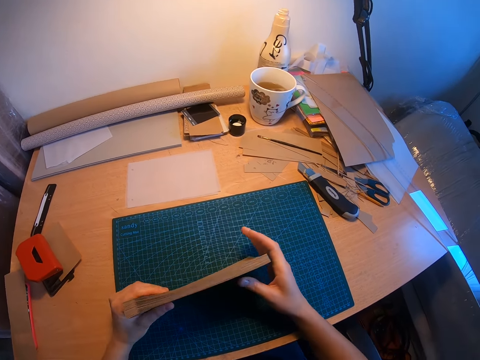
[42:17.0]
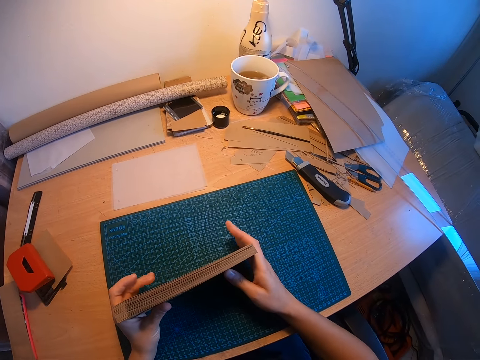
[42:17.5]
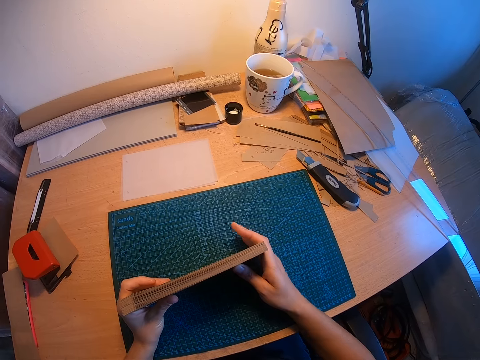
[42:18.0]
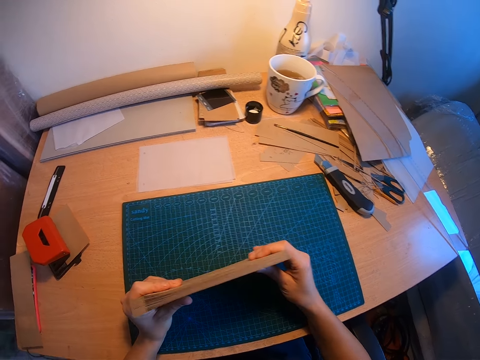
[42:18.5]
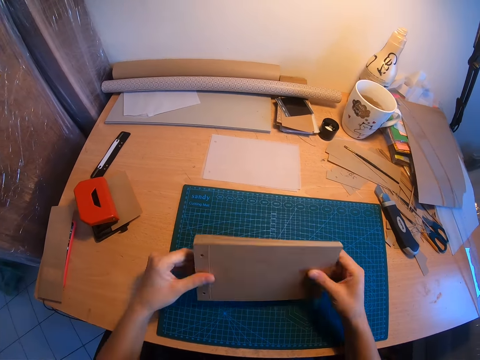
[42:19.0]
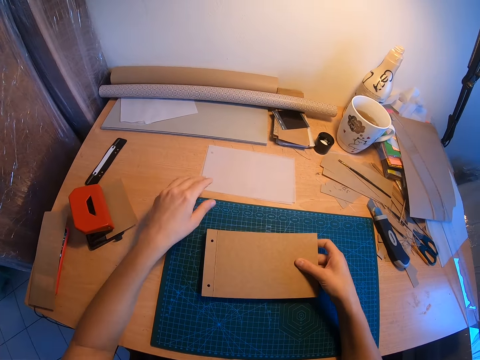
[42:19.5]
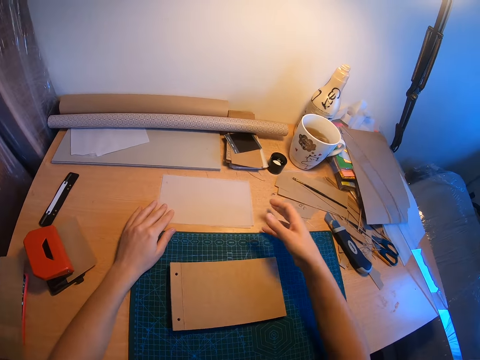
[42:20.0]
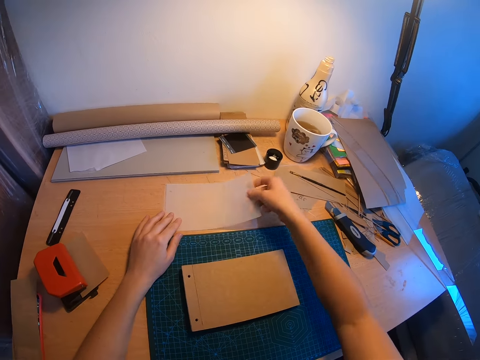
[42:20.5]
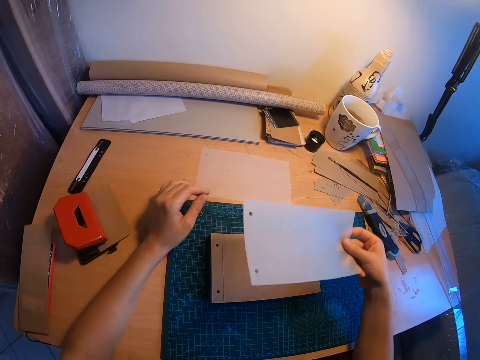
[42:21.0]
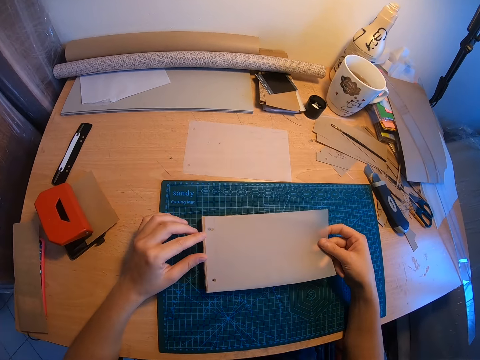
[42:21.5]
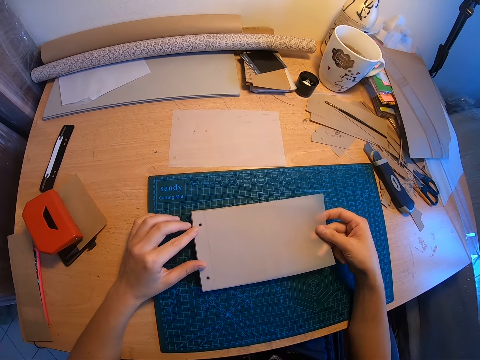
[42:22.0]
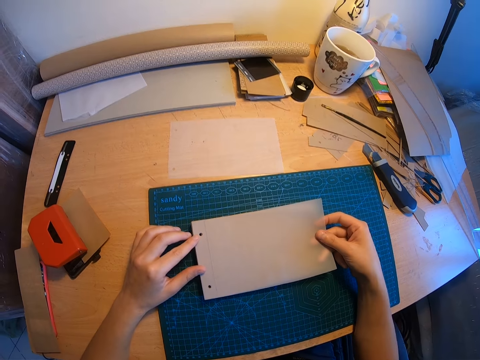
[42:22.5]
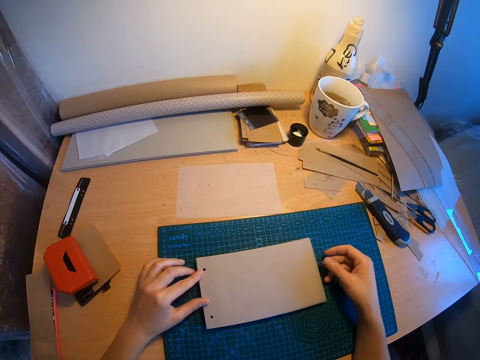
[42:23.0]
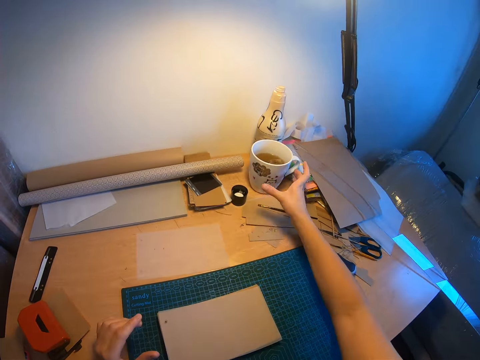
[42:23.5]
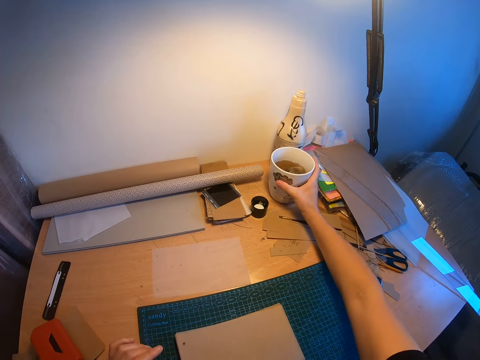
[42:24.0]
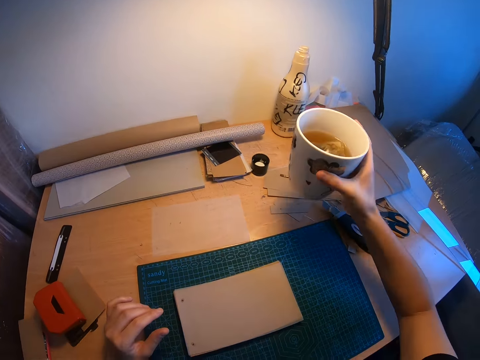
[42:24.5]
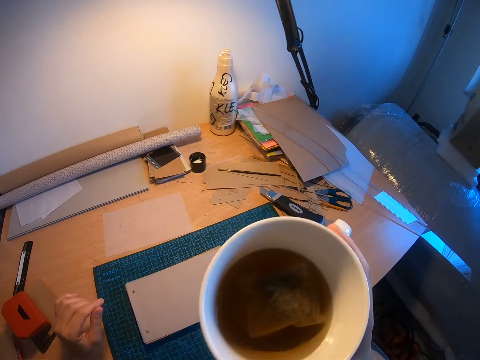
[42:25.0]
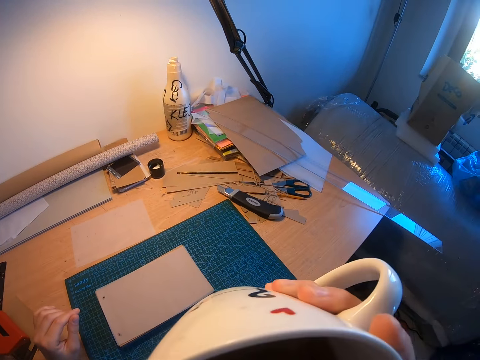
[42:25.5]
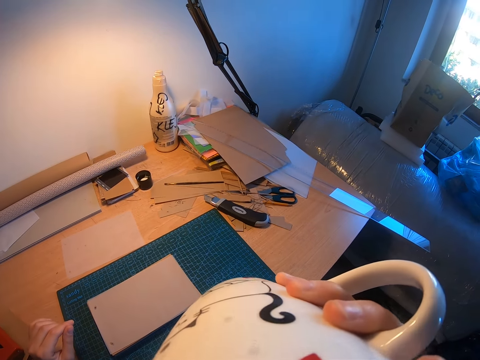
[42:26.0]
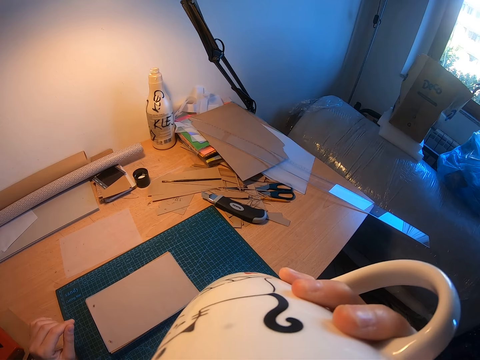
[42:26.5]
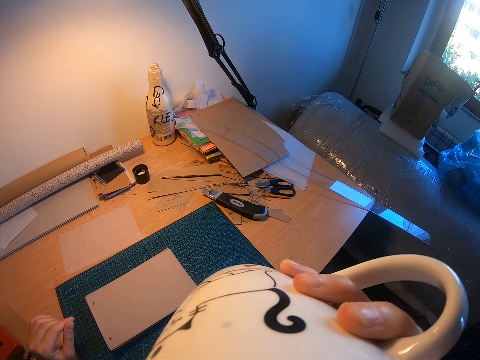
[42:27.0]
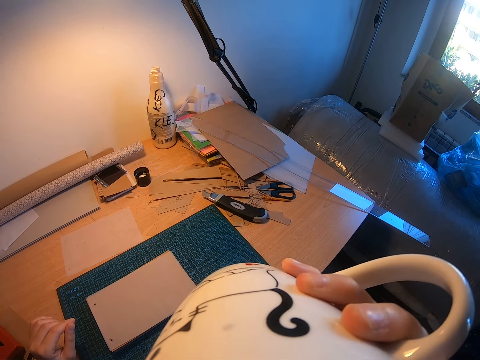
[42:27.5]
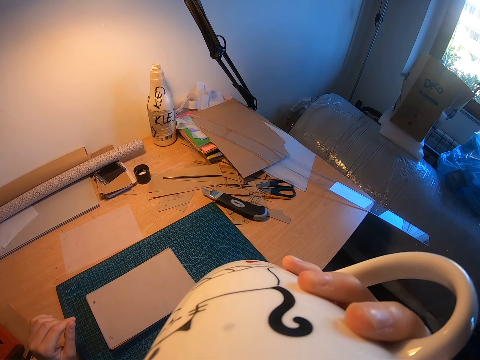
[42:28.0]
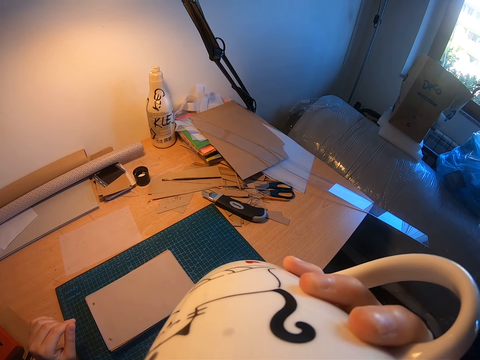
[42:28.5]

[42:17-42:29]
The camera wearer continues to arrange the stacked papers. They place the stacked papers on the table. They continue to stack the last set of white papers. They pick up a paper. They place the paper on the manila paper. They take a cup of tea from the right side of the table. They drink the tea.

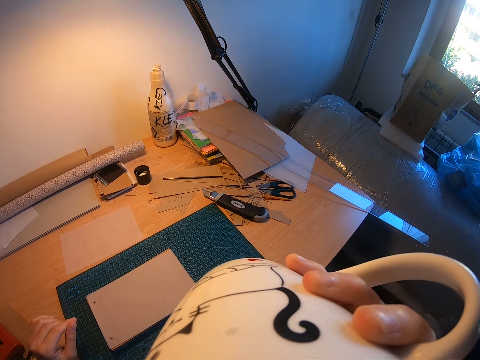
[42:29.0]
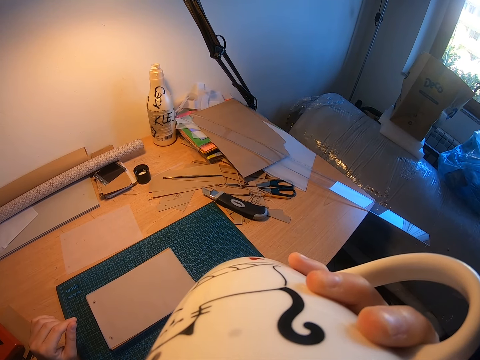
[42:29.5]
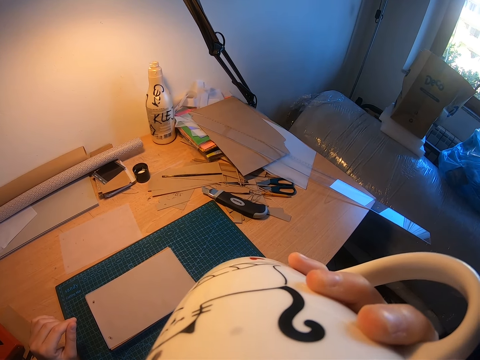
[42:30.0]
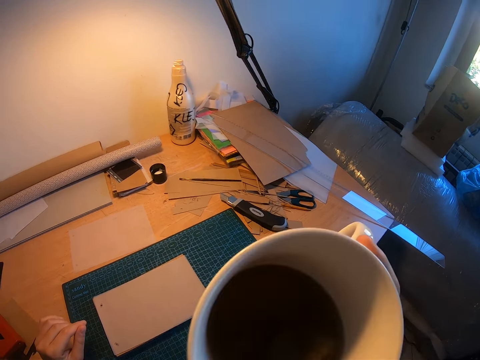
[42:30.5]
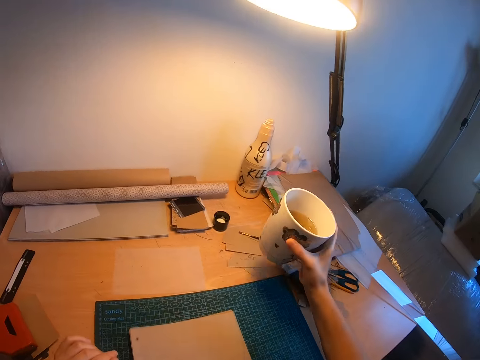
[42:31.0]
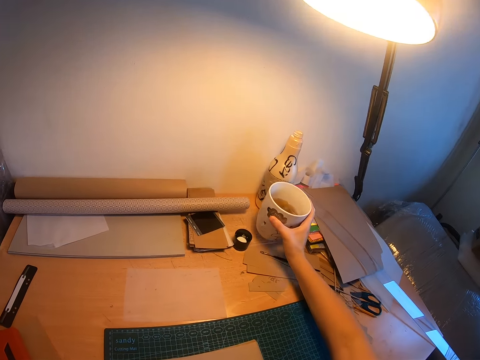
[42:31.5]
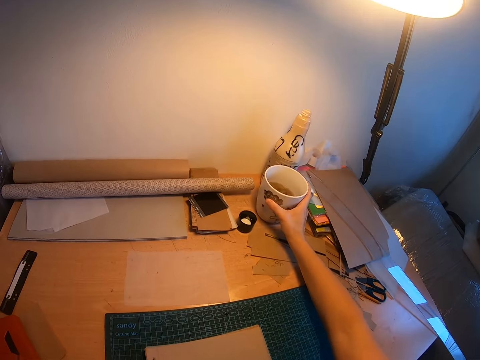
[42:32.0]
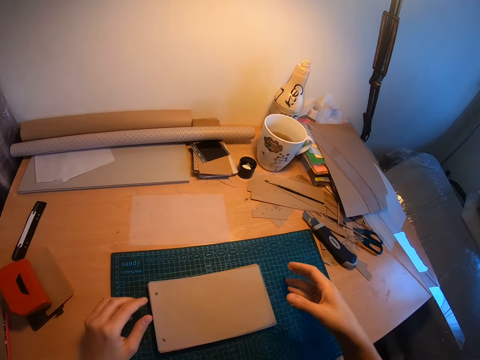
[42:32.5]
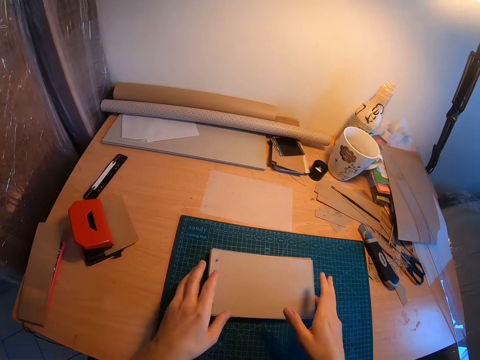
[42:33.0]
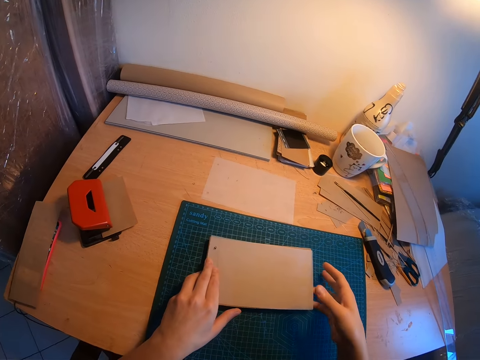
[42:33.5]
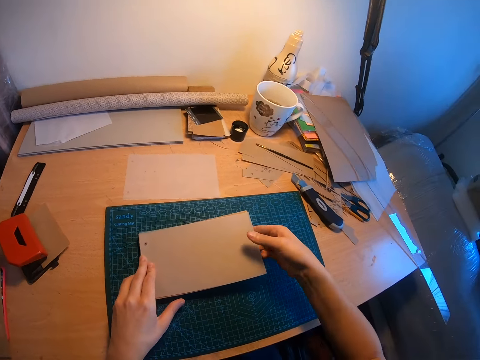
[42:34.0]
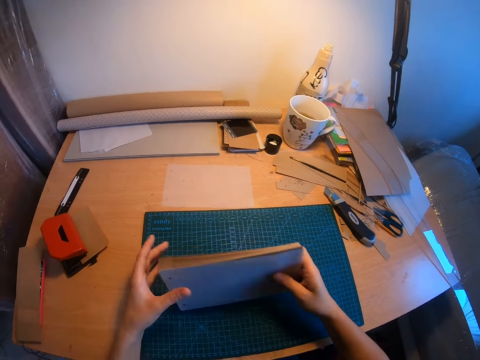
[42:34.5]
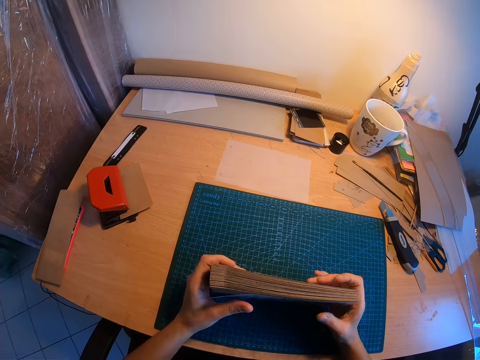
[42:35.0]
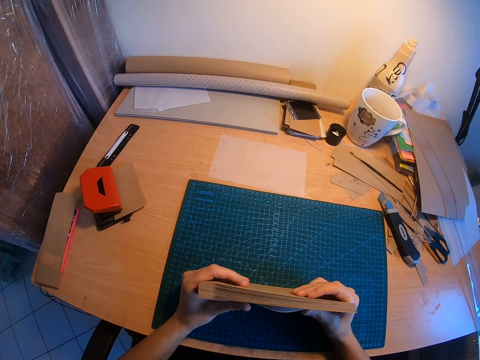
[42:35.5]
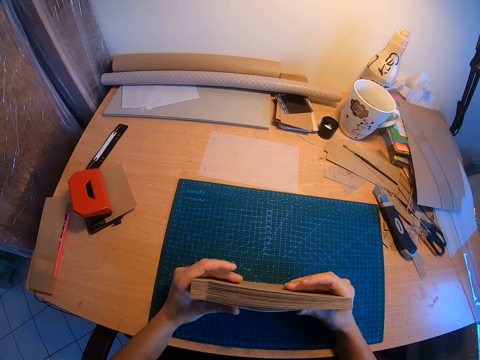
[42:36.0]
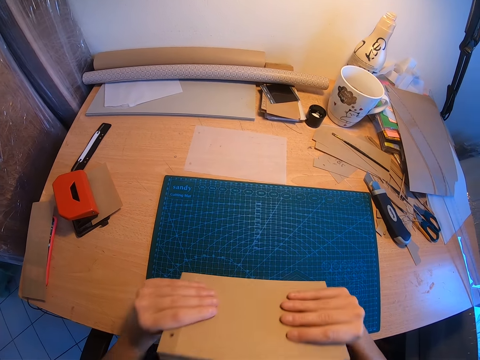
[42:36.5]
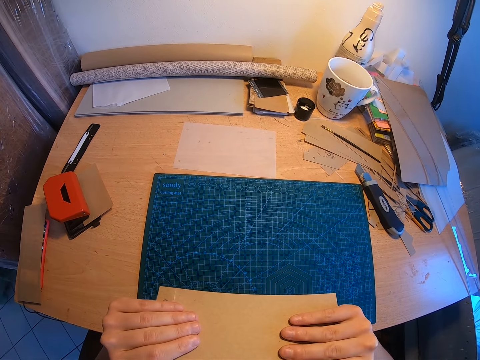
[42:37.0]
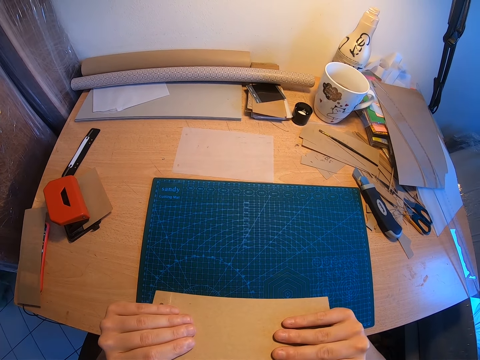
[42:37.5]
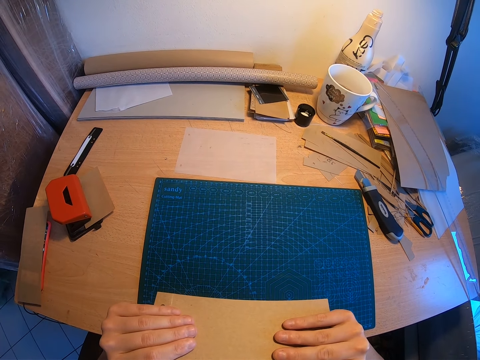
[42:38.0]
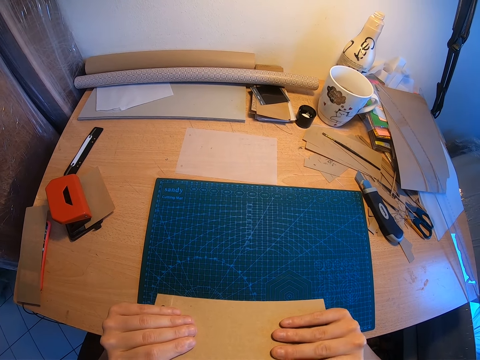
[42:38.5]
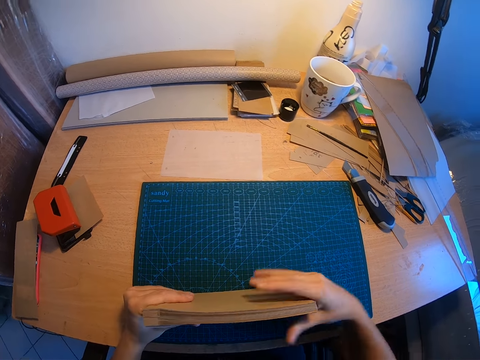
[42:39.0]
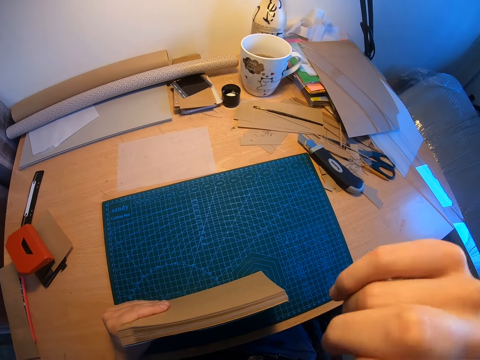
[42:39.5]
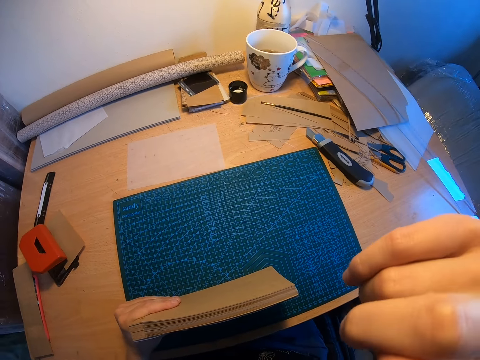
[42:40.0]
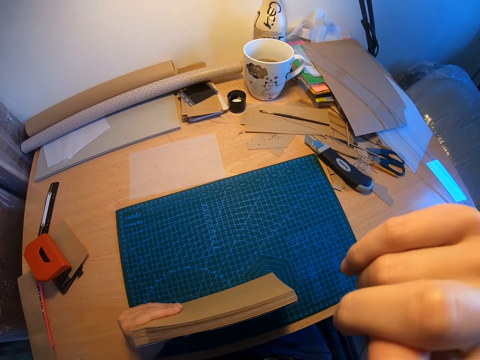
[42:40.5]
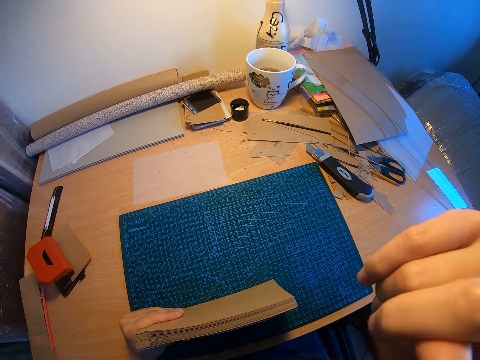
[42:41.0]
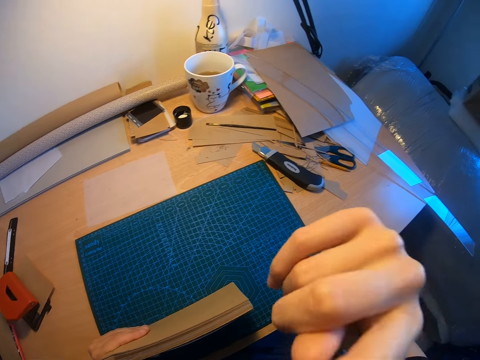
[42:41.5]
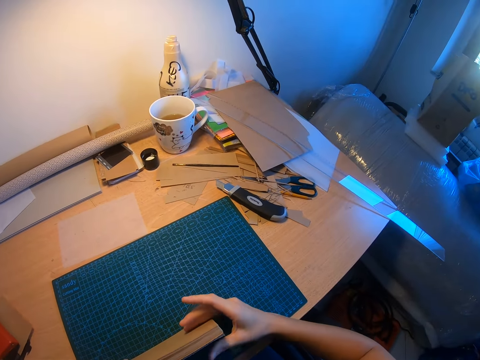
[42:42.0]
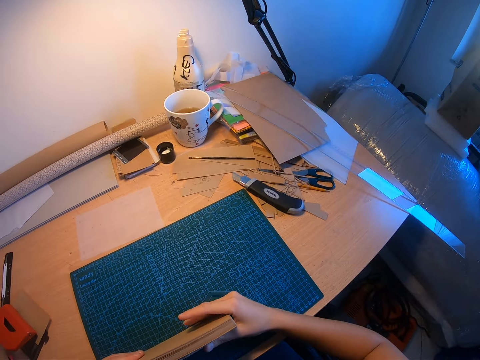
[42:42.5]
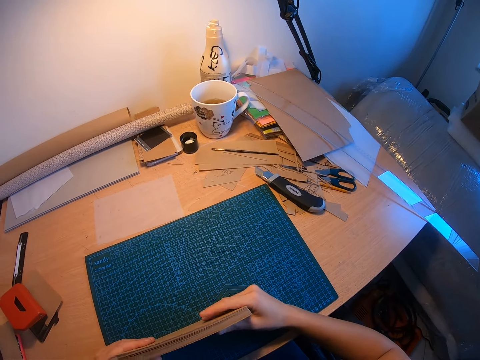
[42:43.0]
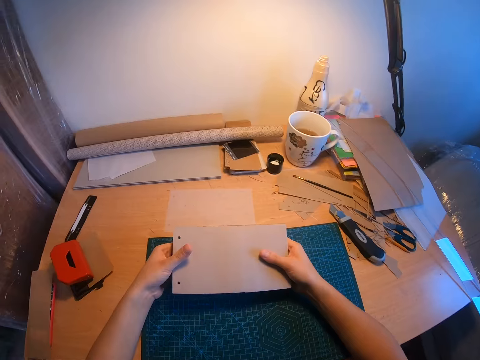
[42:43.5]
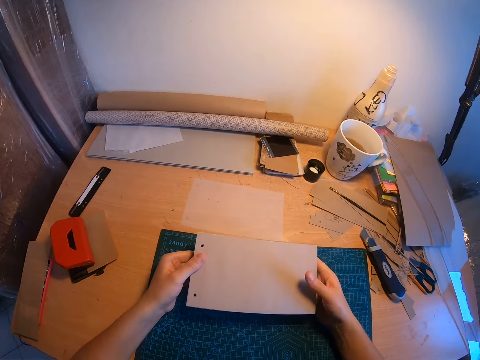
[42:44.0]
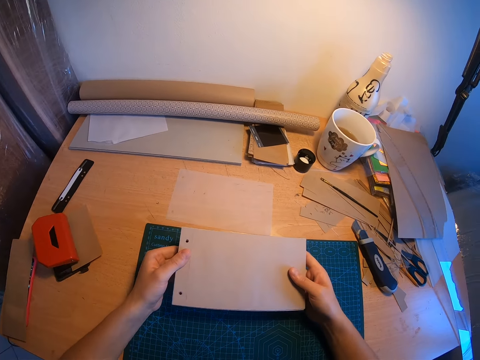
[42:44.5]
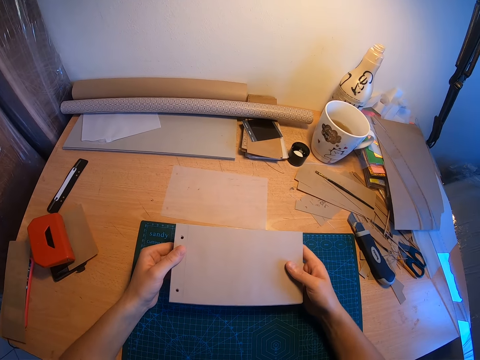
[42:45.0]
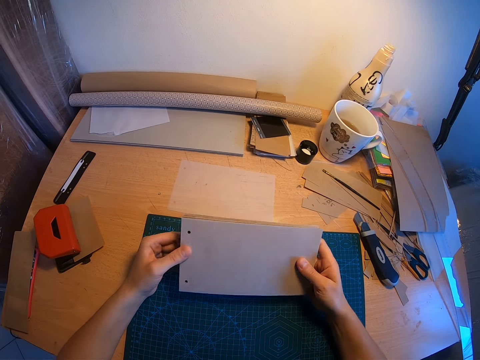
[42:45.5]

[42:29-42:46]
The camera wearer puts the cup on the table. She picks up the papers. She continues to arrange the stacked papers. She examines the stacked papers again. She places the stacked papers on the table. She holds the paper in her left hand for a while. She scratches her eyes with her right hand. She examines the stacked papers for a while.
